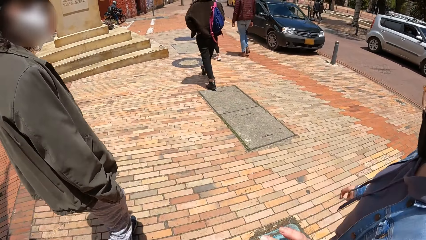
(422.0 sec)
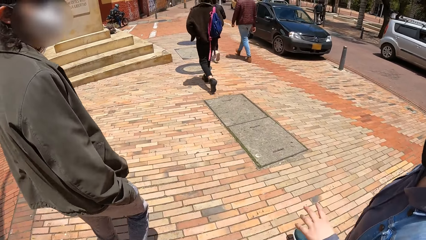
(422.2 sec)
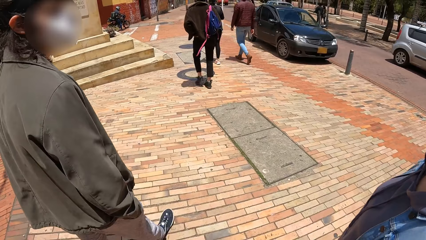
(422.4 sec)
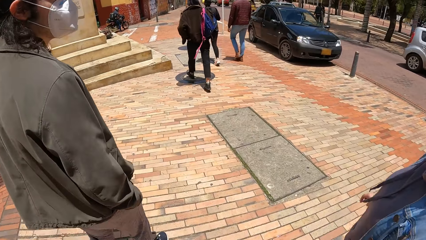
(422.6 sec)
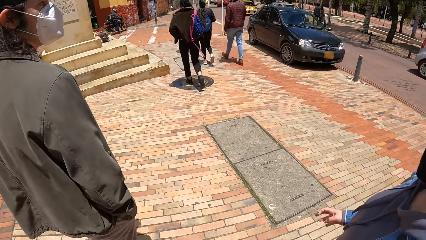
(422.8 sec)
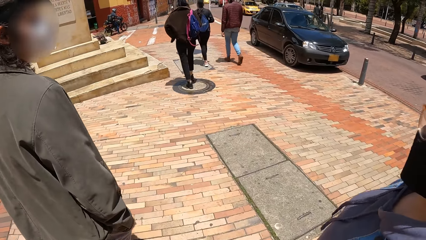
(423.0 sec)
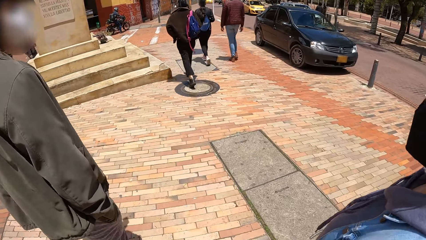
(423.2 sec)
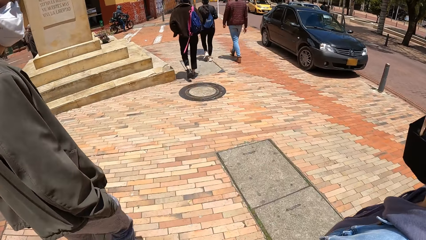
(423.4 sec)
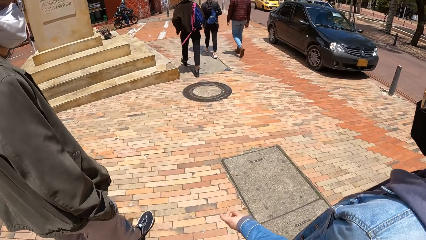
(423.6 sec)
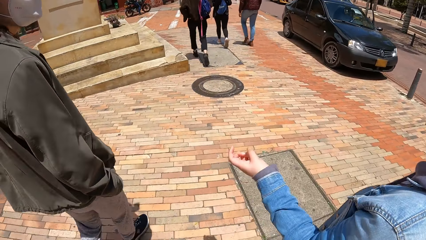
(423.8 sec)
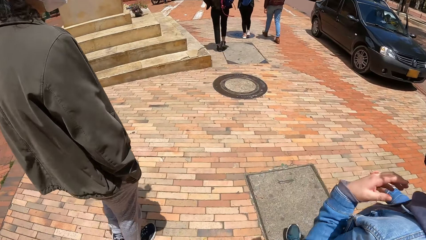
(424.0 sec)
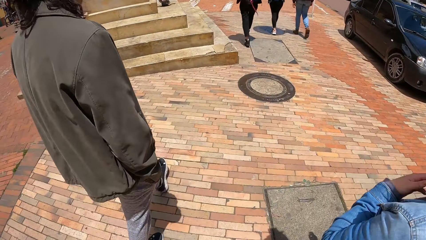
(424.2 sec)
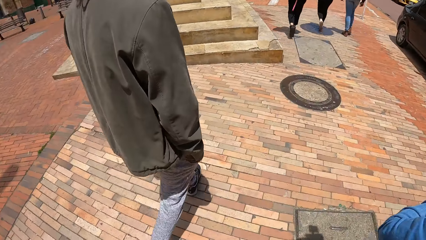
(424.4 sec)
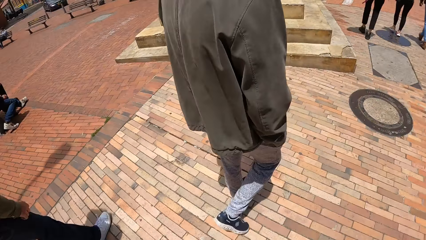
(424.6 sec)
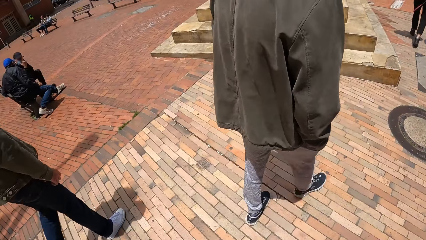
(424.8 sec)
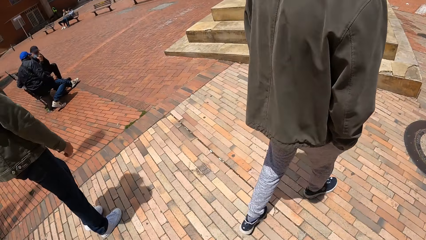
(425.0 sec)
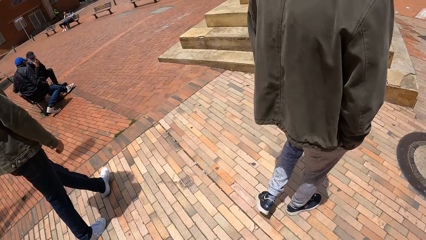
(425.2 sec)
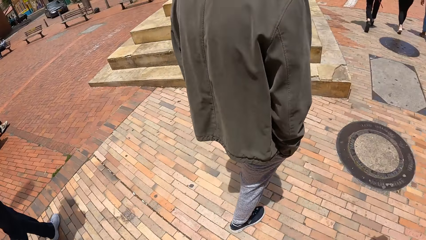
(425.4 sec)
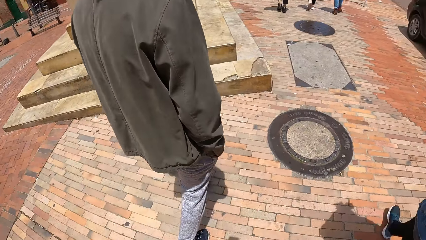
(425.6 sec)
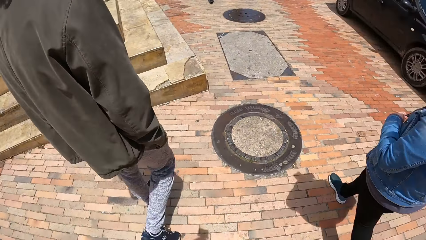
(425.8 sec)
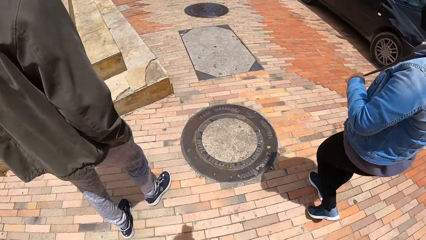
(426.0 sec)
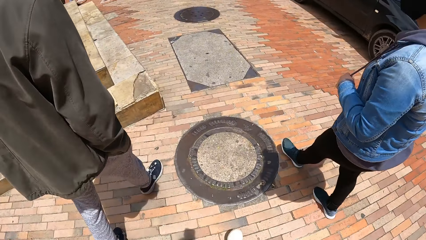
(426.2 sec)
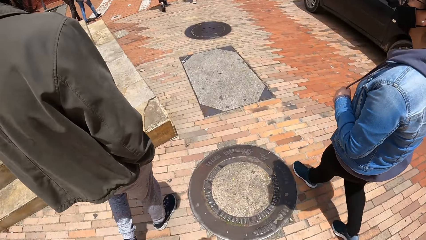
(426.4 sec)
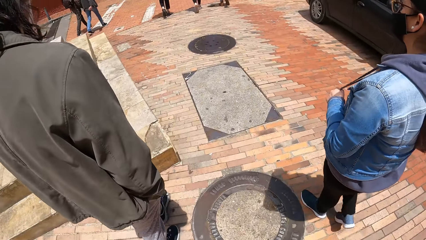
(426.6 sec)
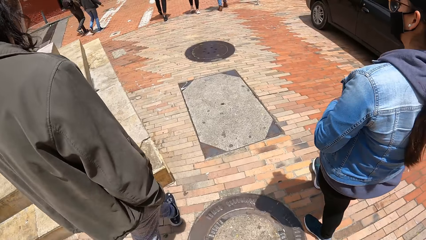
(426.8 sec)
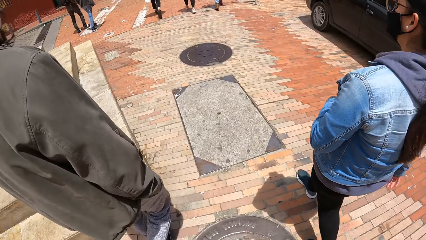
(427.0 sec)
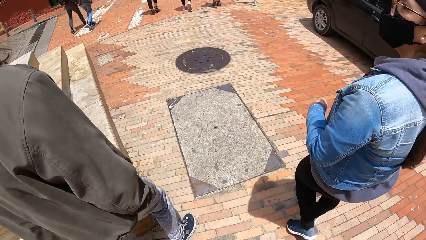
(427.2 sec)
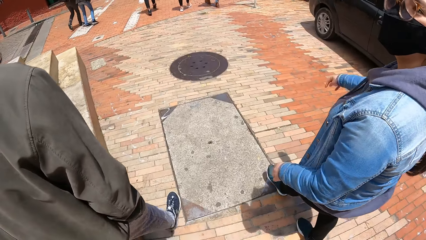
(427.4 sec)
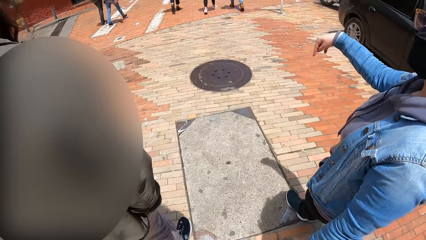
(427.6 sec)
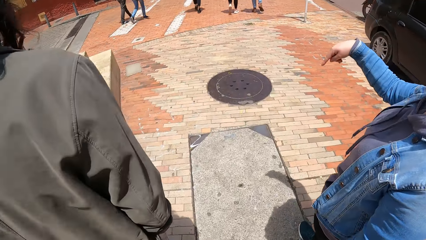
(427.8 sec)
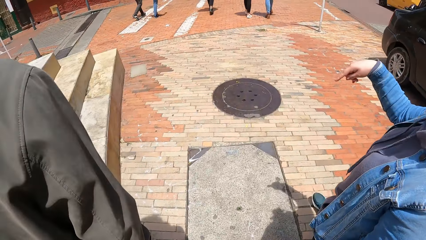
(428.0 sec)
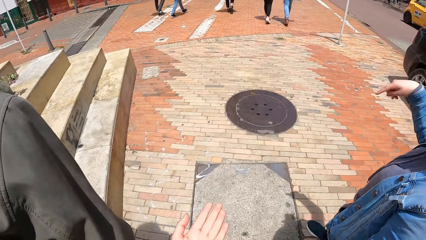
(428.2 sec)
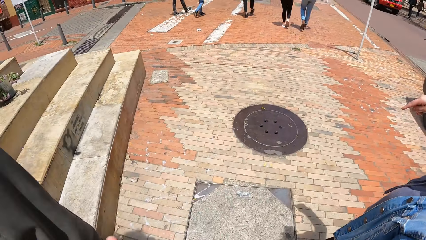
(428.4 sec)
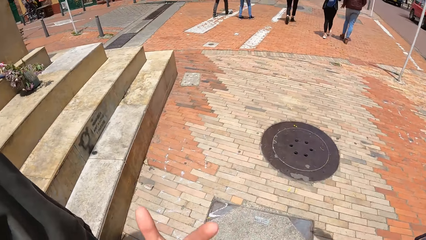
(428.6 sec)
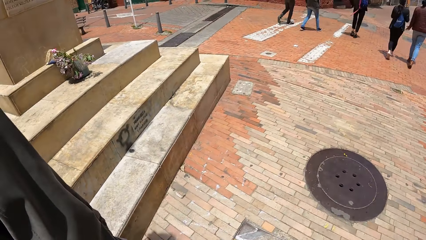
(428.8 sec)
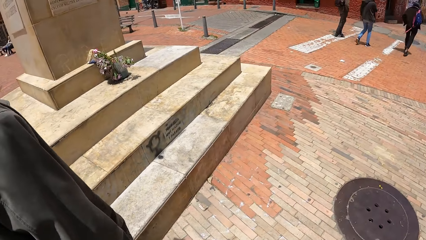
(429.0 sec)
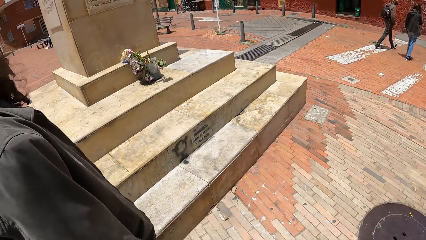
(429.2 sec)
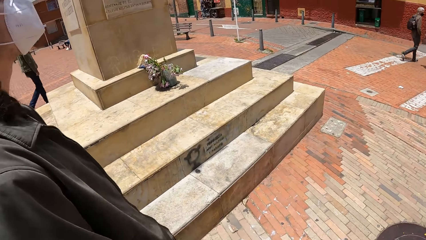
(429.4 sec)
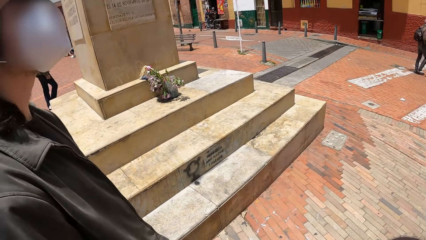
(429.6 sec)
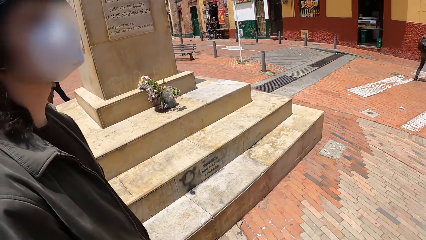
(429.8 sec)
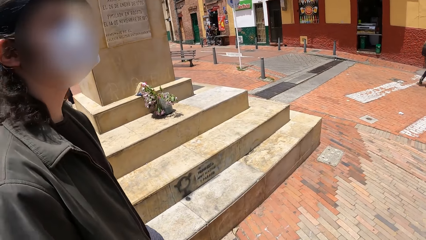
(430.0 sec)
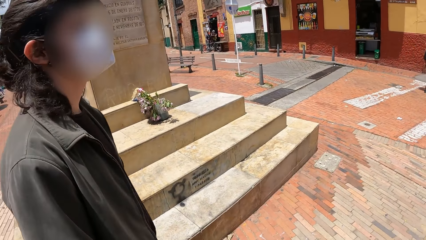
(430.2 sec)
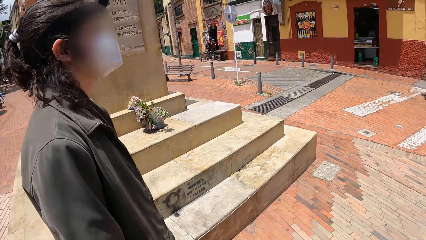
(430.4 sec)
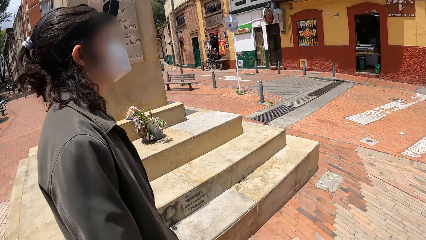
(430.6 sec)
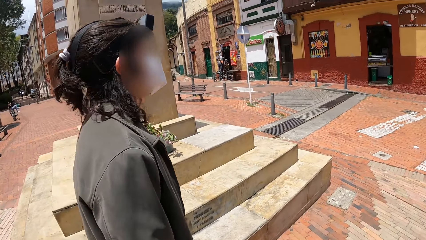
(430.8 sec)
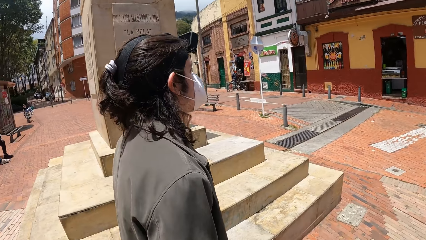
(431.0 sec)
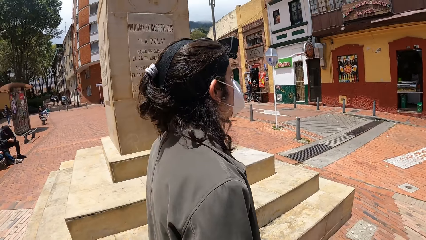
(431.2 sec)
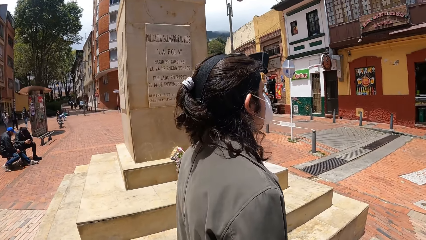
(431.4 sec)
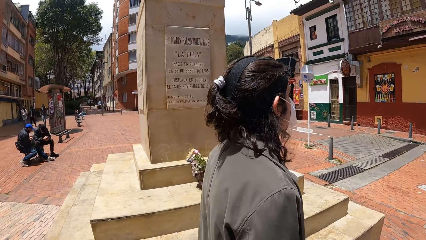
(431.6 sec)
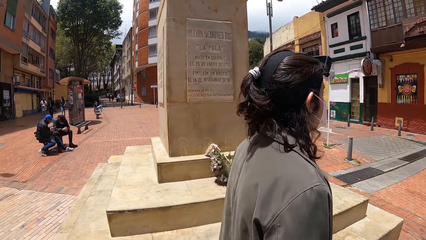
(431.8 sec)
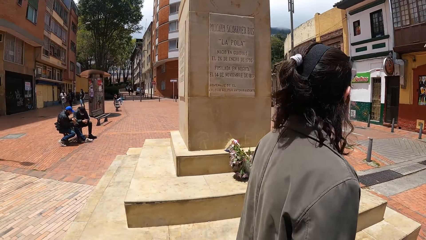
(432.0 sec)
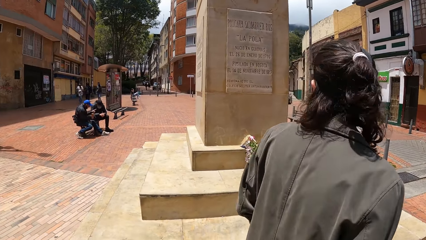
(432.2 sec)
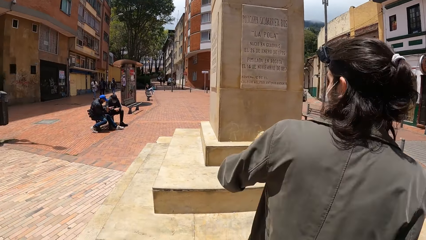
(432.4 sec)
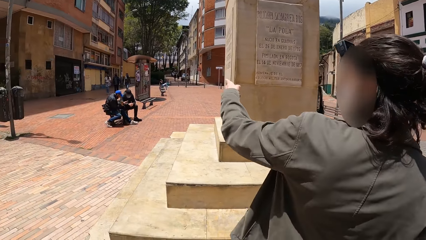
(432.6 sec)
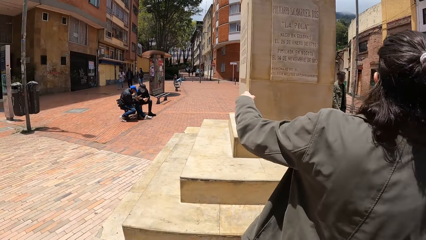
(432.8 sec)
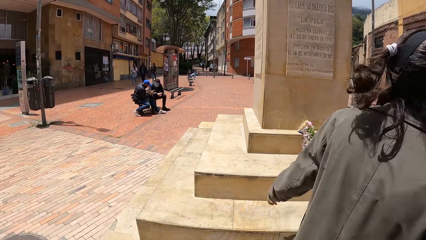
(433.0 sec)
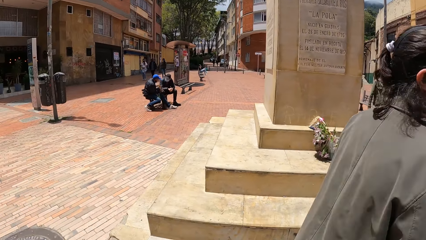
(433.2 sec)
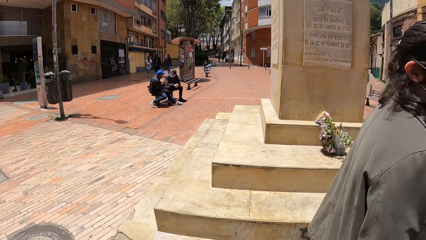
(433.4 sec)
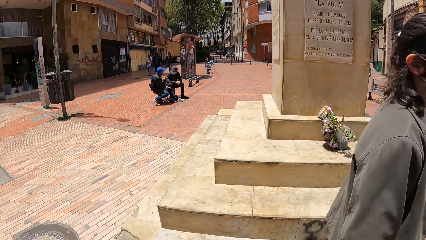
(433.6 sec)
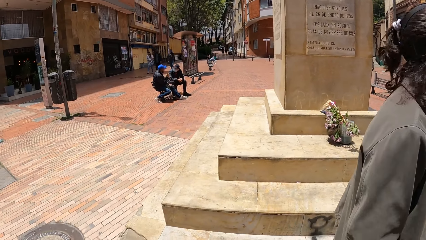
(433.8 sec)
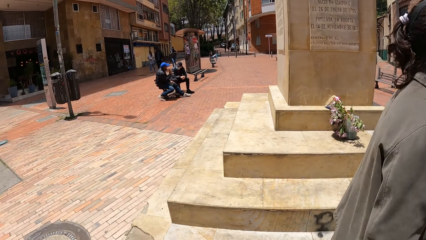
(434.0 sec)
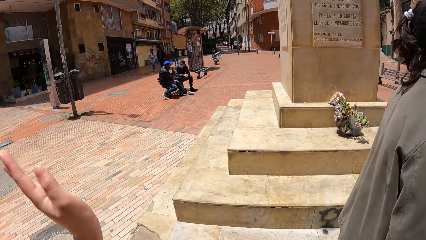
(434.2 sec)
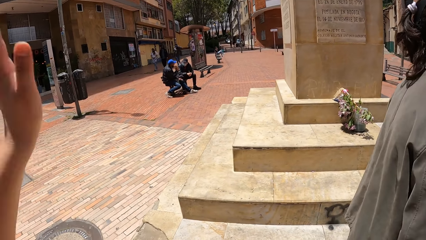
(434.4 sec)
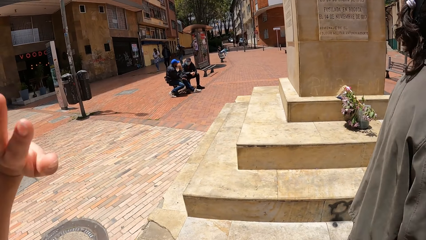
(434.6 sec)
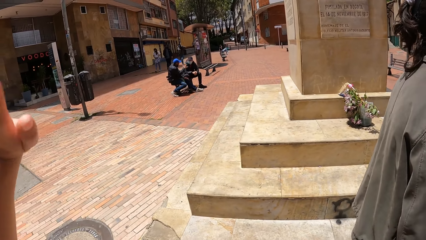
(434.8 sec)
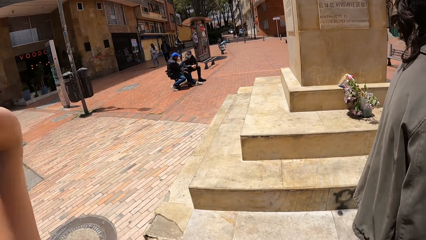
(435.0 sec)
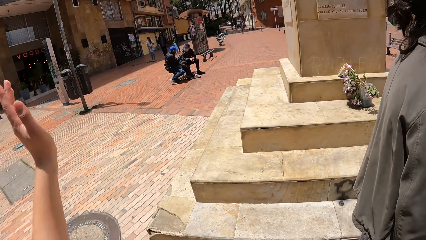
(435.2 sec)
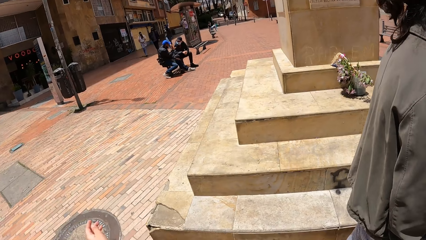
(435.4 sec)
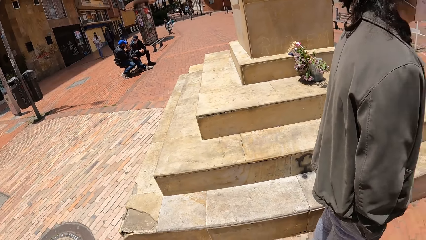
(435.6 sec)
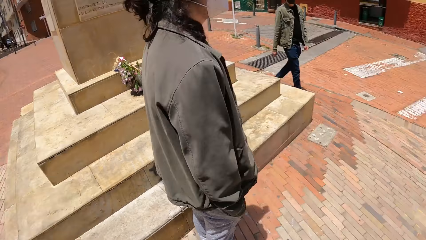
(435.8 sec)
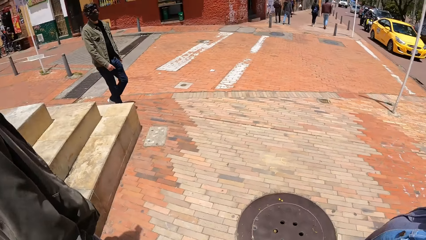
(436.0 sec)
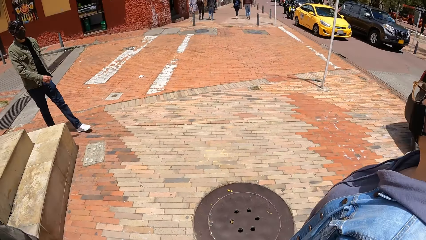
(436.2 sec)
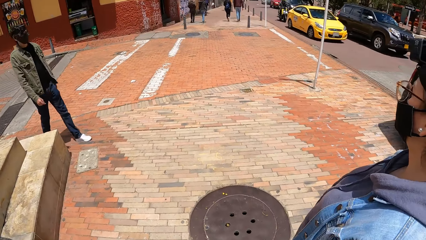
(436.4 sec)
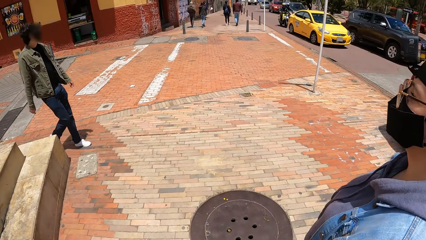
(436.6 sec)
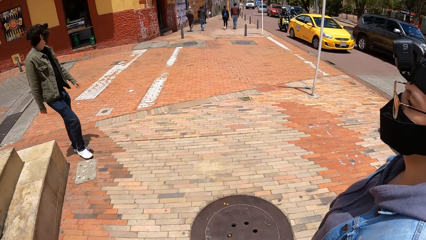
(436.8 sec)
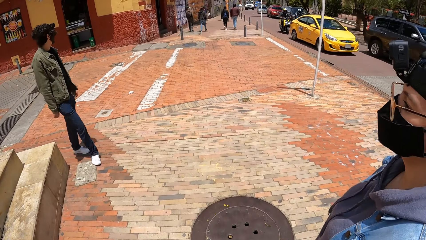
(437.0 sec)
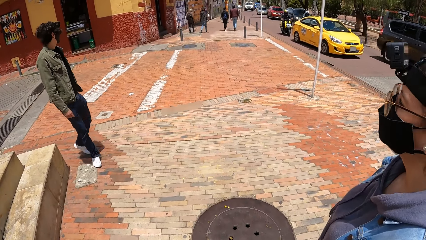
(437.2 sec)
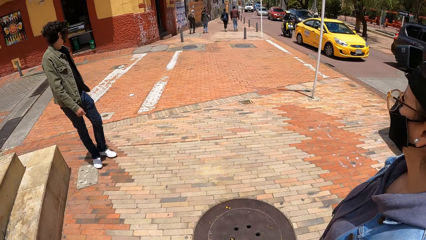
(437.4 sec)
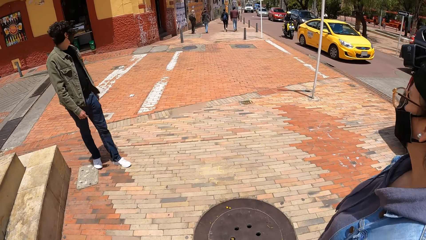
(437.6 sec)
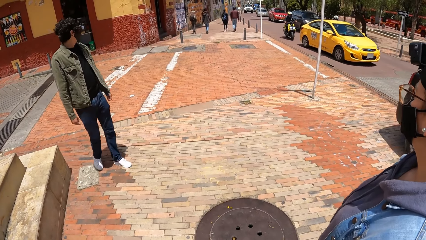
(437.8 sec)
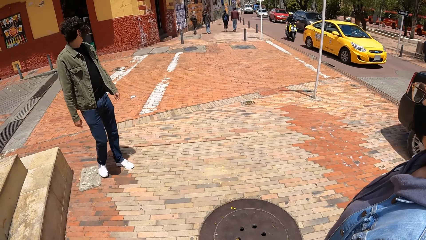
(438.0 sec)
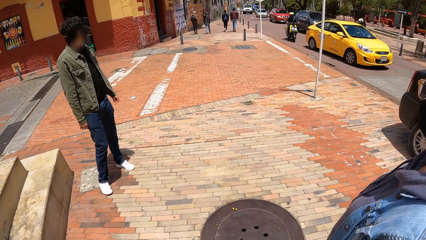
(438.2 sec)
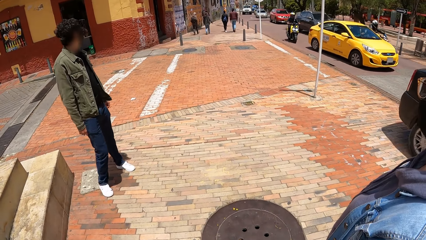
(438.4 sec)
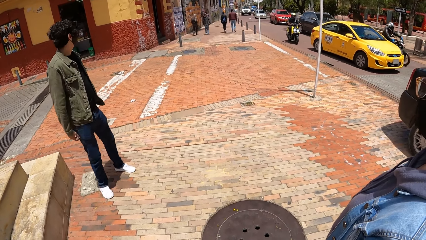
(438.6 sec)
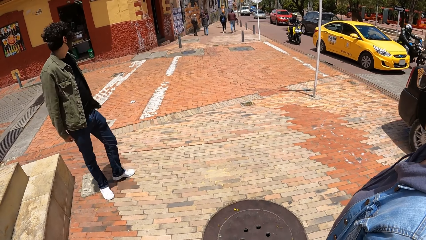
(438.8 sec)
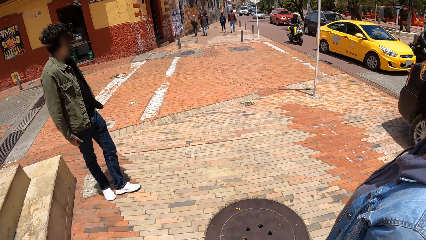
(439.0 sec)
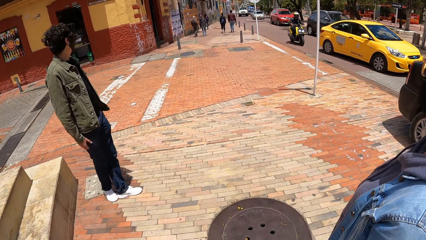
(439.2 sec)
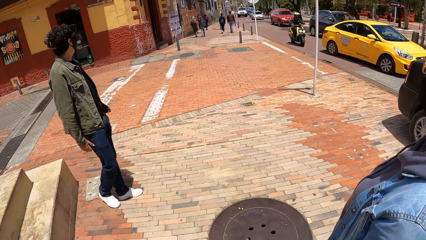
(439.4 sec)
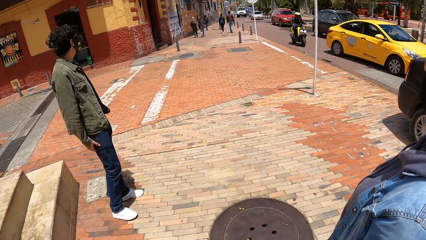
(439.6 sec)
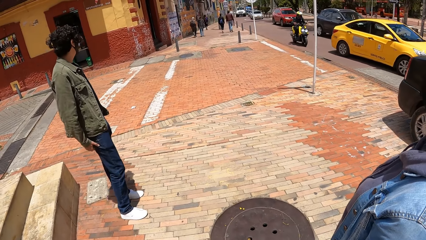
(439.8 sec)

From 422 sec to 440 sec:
The camera wearer walks around. They look around. They walk around. A woman raises her right hand. The camera wearer looks around. Another woman walks around, looks around, raises her left hand and looks around. The camera wearer waves with the left hand. They look around. A man walks around.
